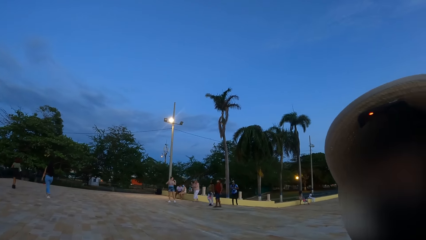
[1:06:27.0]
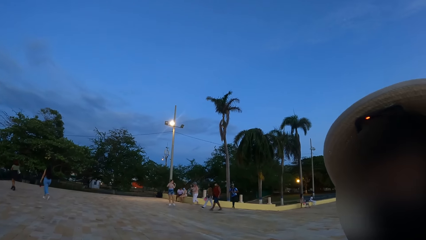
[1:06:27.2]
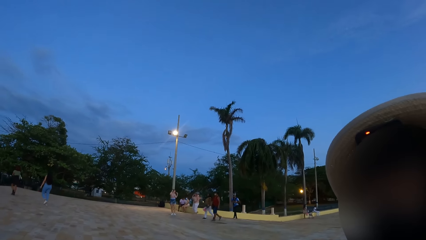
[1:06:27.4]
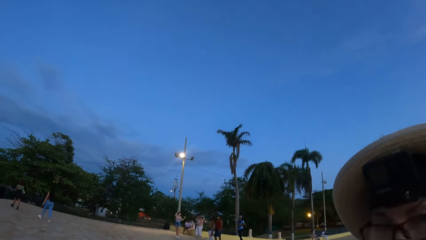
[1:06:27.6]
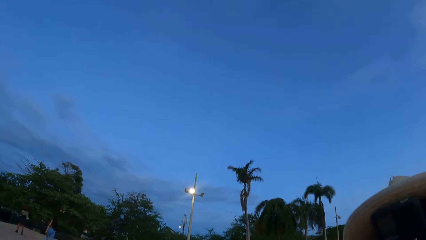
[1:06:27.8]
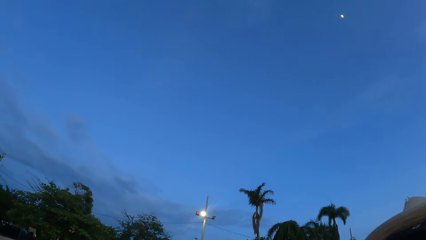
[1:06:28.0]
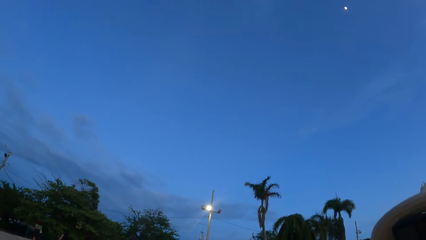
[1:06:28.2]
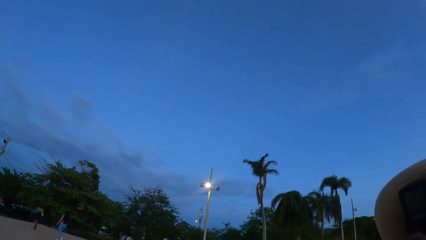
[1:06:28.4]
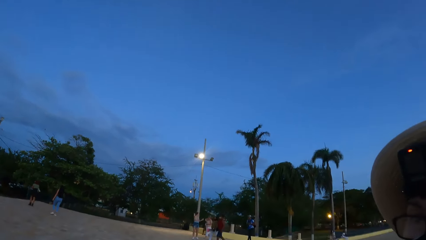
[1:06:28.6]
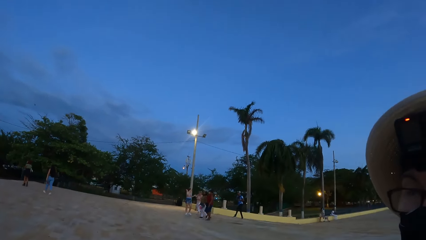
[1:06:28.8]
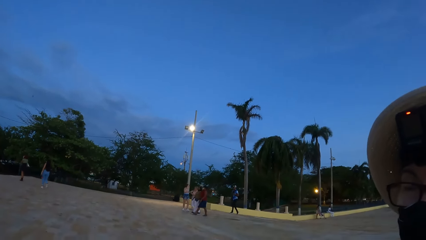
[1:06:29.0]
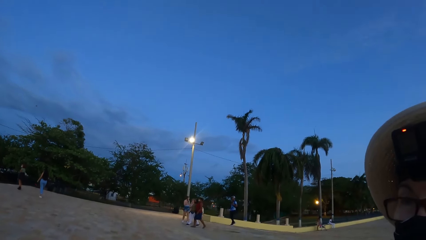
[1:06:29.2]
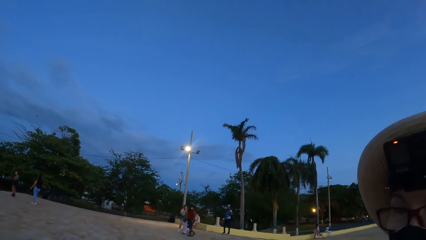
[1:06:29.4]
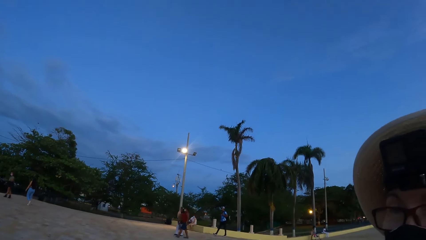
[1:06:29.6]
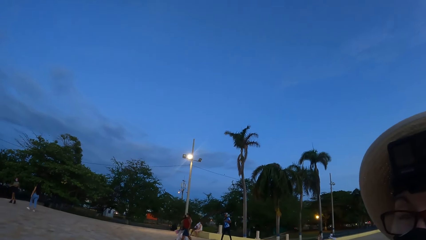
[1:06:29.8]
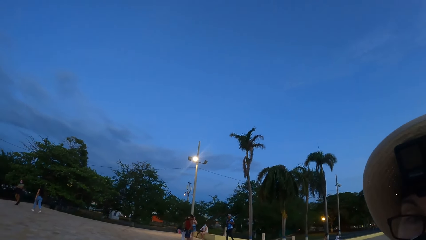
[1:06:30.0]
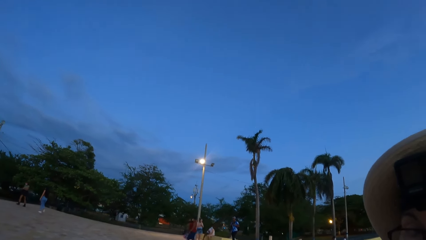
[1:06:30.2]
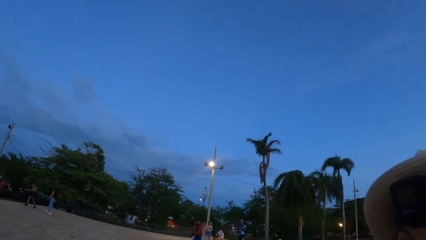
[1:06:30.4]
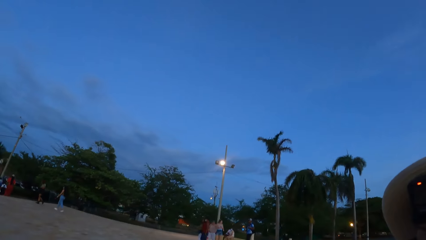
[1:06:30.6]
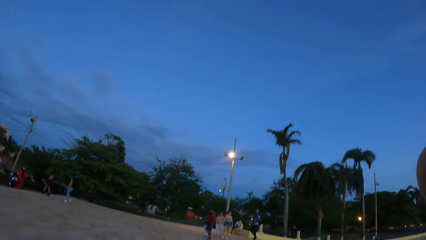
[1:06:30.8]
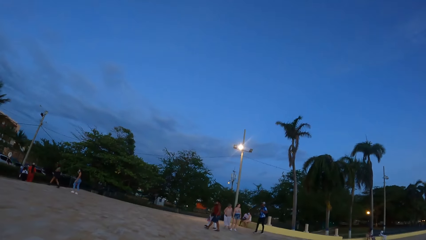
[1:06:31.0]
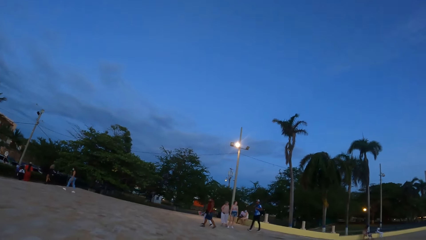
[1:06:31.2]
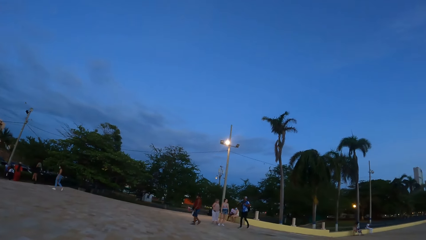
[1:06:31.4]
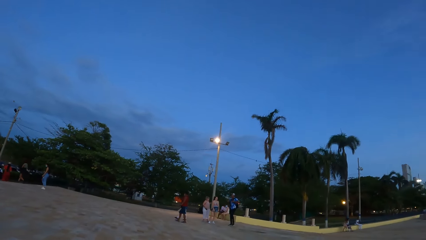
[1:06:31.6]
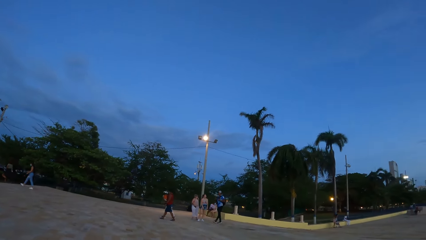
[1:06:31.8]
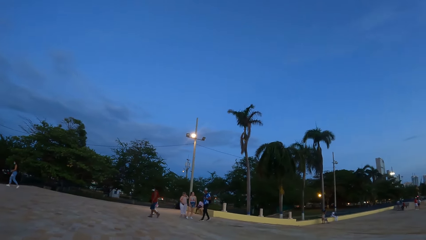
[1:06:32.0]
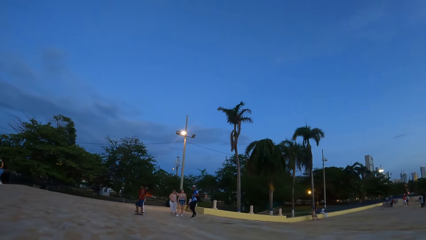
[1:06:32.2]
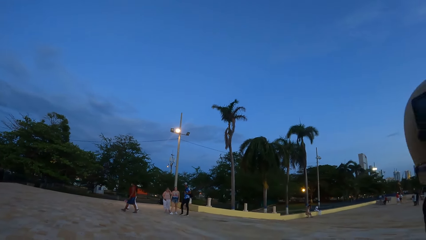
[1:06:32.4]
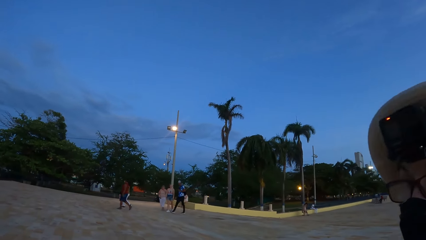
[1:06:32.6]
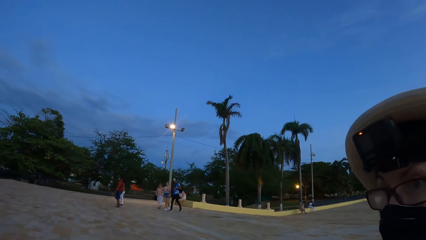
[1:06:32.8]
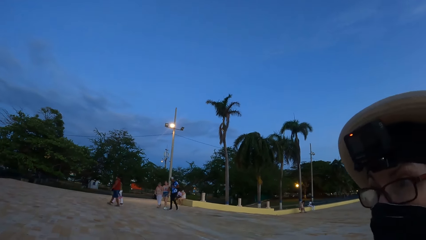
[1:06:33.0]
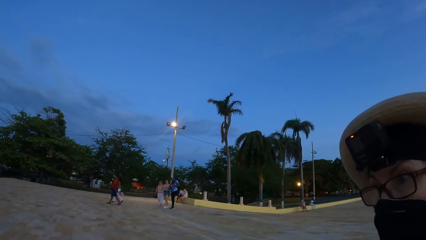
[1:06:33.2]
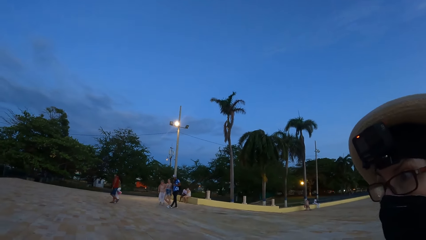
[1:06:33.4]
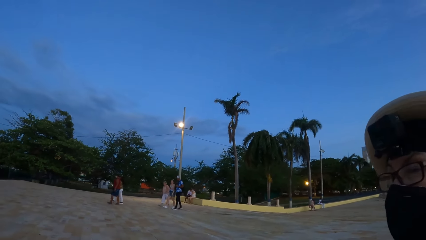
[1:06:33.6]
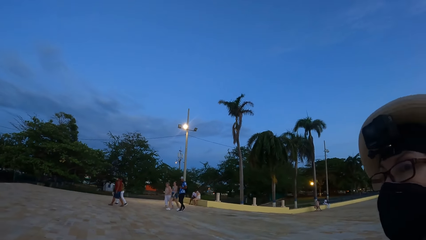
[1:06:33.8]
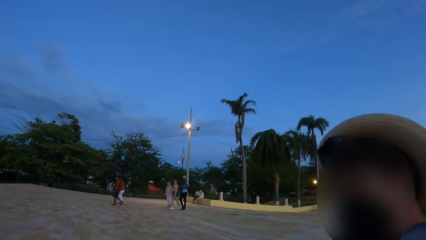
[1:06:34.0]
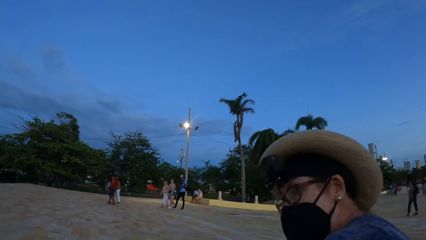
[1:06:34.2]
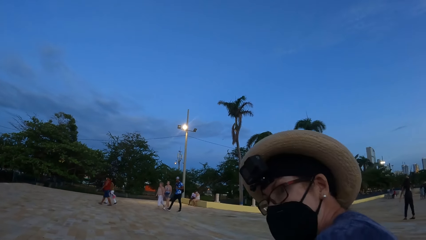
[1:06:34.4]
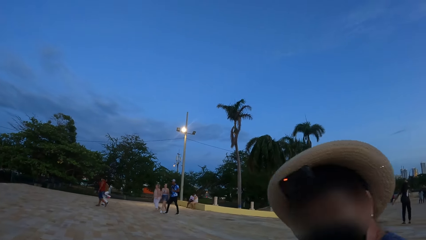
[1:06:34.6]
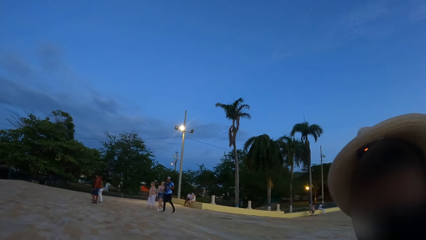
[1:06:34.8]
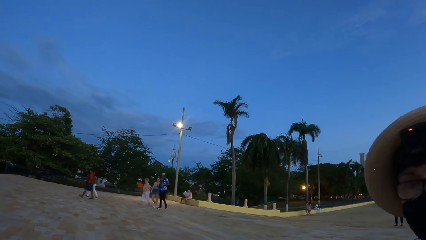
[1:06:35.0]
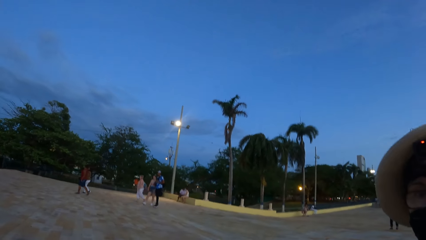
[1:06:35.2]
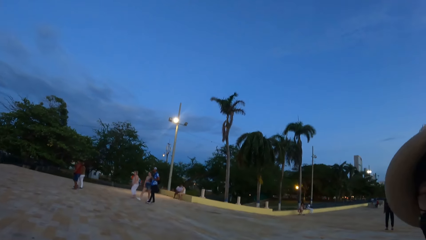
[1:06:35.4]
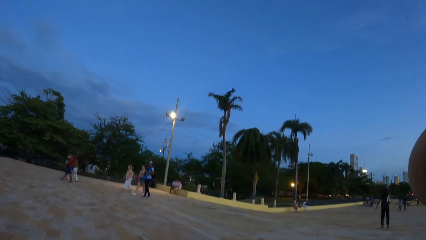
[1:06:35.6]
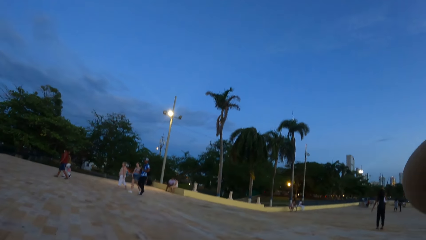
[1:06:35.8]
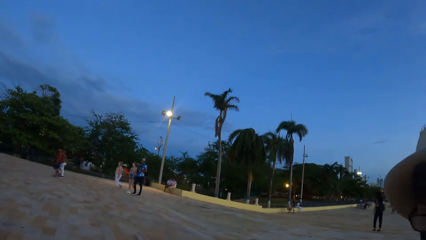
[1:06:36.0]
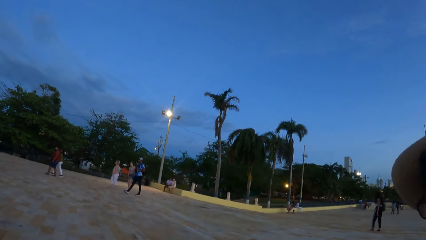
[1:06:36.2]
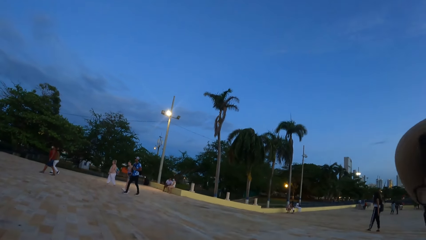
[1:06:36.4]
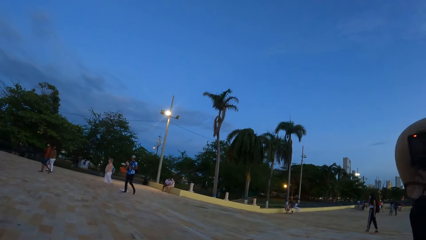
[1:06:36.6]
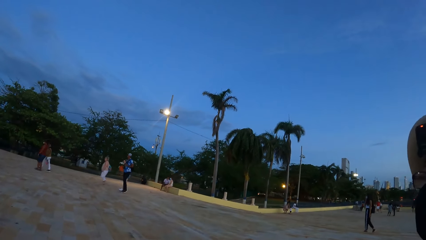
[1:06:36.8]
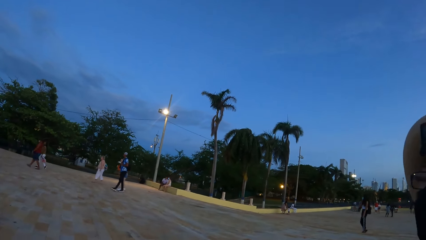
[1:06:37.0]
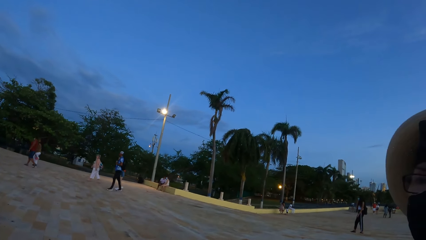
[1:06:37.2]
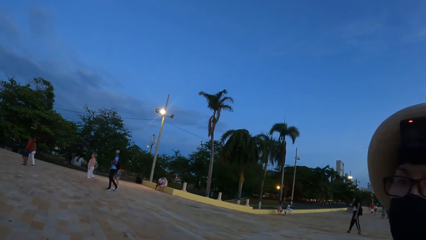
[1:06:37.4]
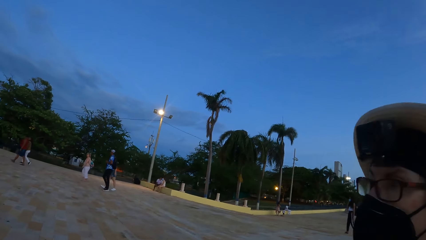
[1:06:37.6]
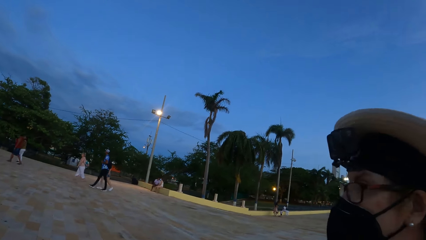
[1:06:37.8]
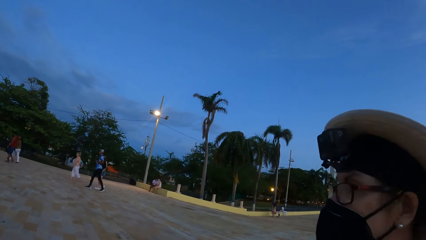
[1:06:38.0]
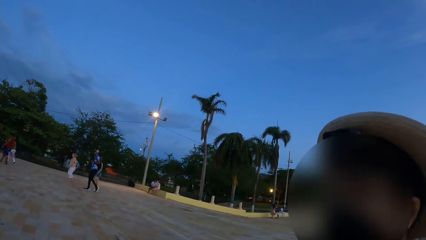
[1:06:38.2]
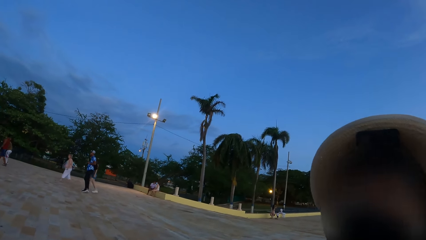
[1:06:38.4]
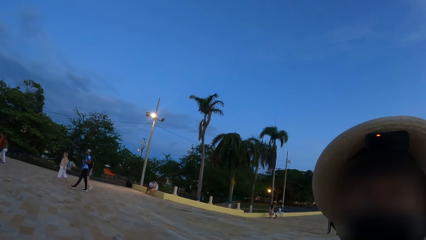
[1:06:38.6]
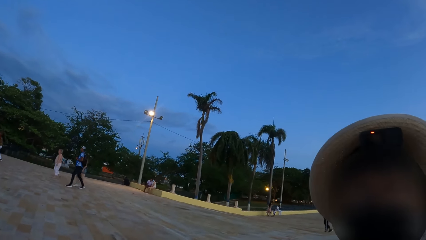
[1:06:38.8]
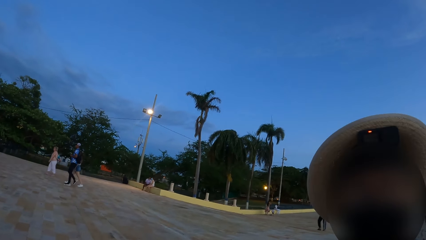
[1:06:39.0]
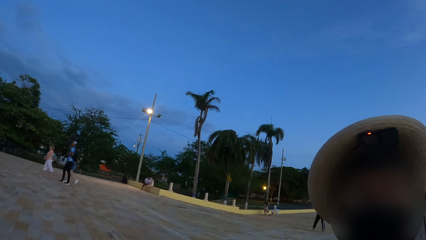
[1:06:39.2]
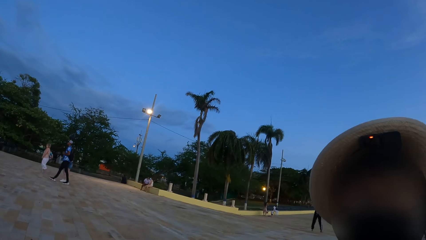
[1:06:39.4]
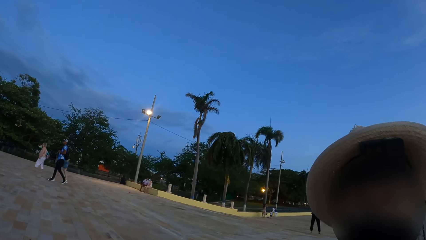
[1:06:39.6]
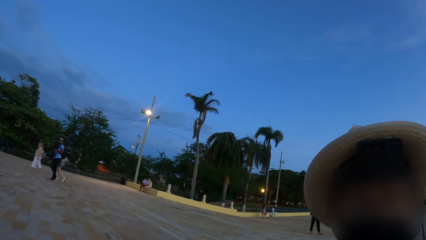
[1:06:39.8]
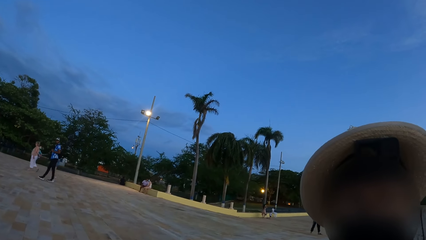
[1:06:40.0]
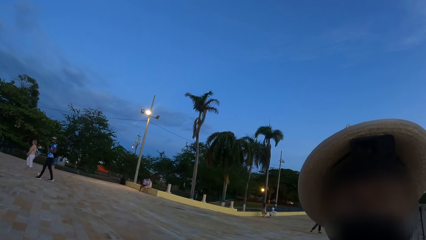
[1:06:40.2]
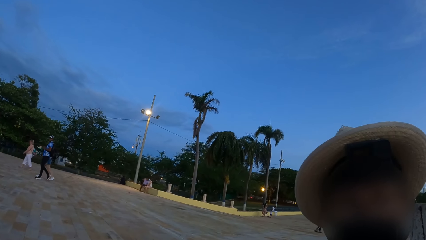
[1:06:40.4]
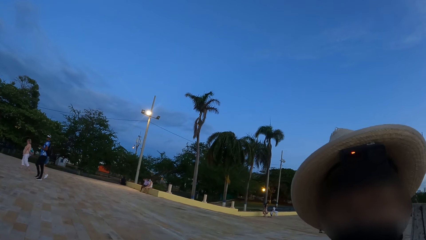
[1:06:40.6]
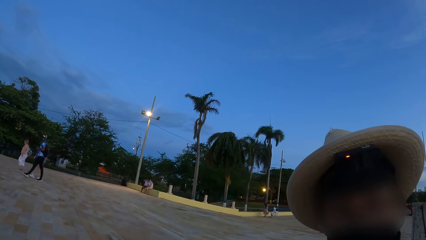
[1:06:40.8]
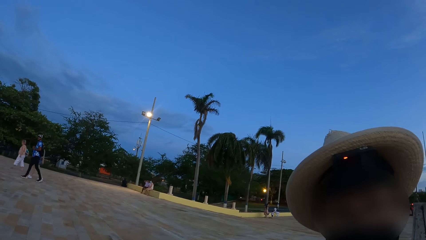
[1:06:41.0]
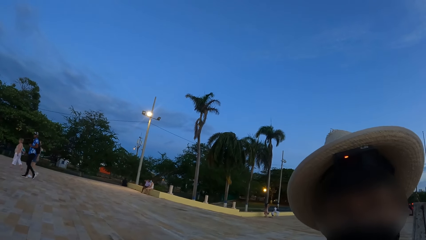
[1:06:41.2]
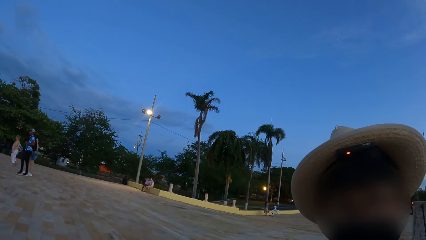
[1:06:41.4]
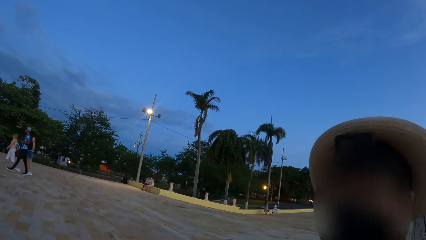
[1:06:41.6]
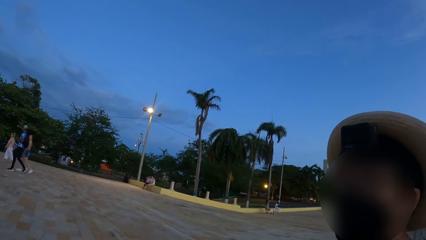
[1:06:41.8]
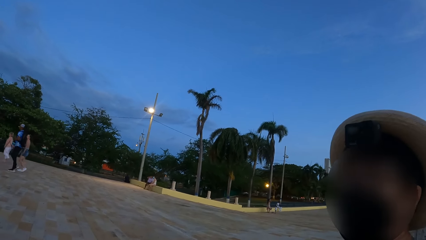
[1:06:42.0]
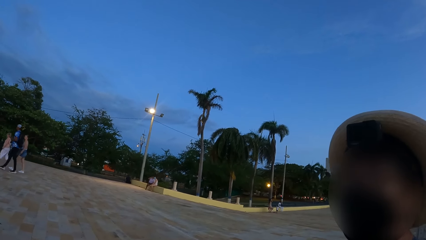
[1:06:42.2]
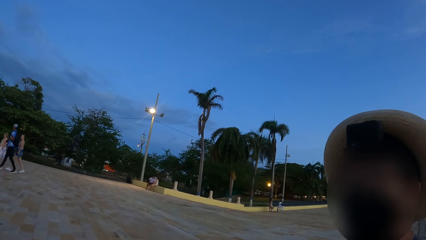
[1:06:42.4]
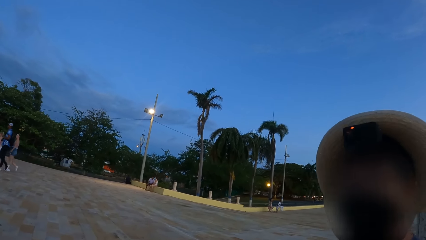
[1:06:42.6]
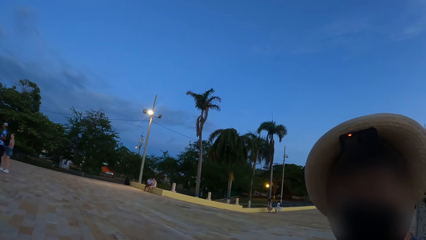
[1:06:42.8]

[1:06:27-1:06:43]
The camera wearer looks up. They look around. They interact with a lady. They look at the lady. They look around. The lady interacts with the camera wearer. The camera wearer looks at the lady. They look around. The lady interacts with the camera wearer. The camera wearer looks at the lady.
